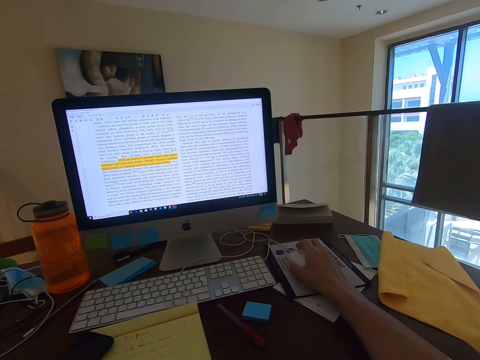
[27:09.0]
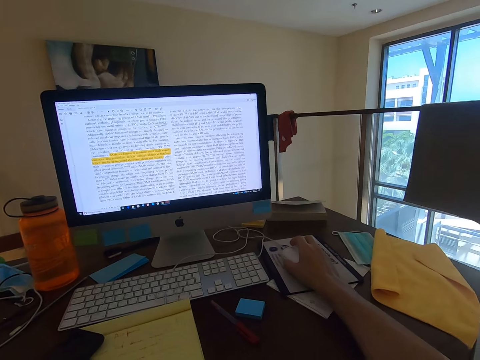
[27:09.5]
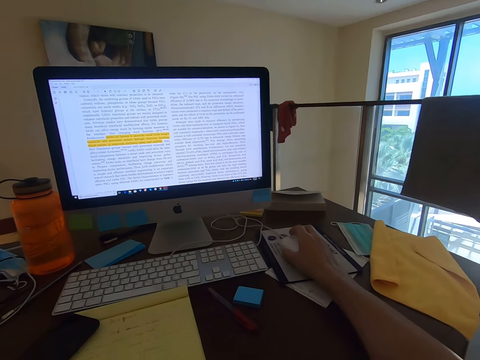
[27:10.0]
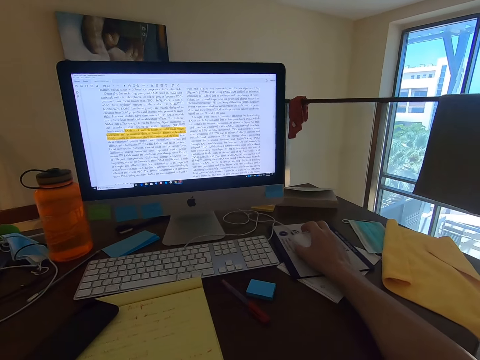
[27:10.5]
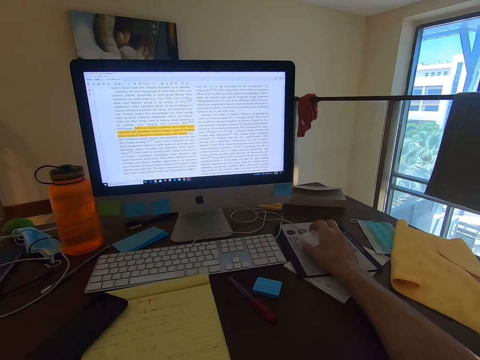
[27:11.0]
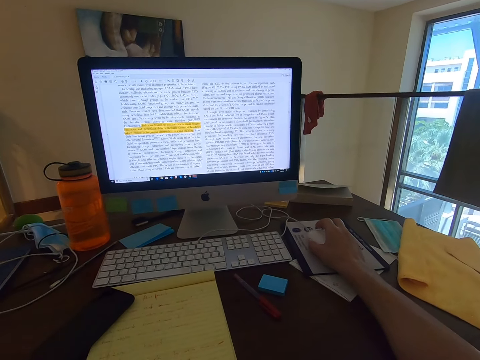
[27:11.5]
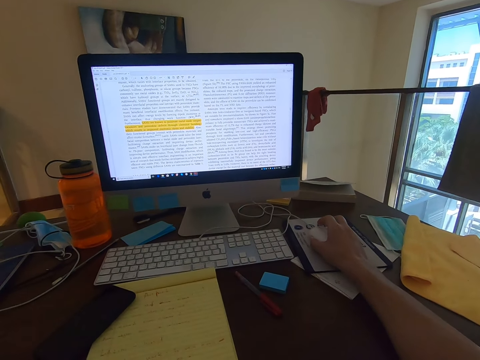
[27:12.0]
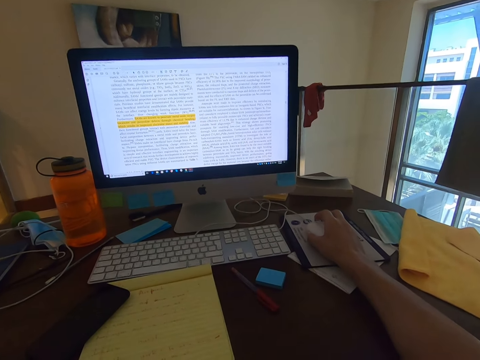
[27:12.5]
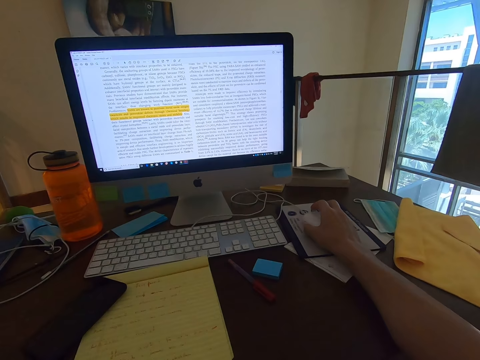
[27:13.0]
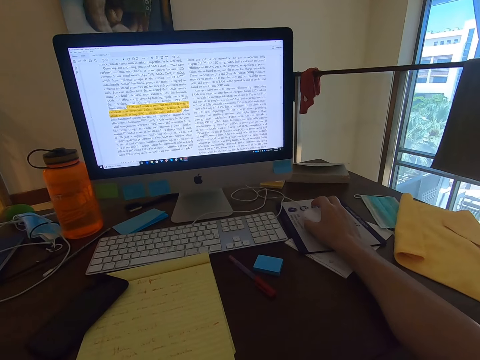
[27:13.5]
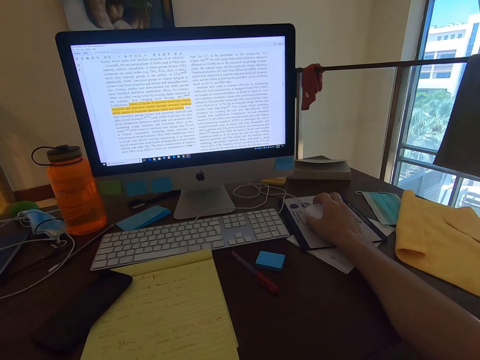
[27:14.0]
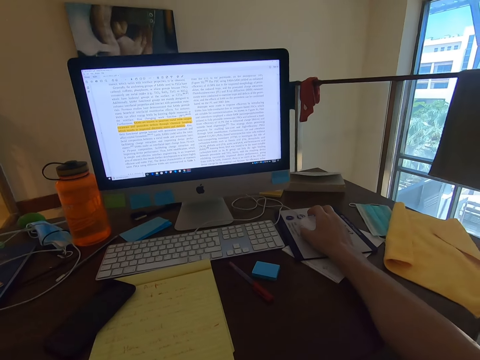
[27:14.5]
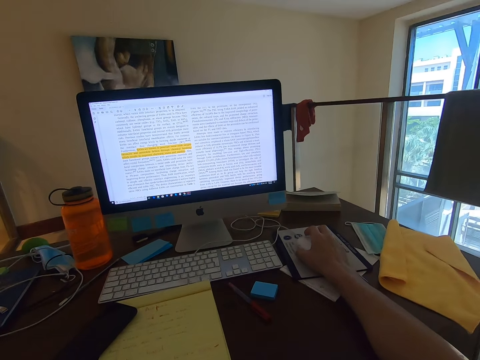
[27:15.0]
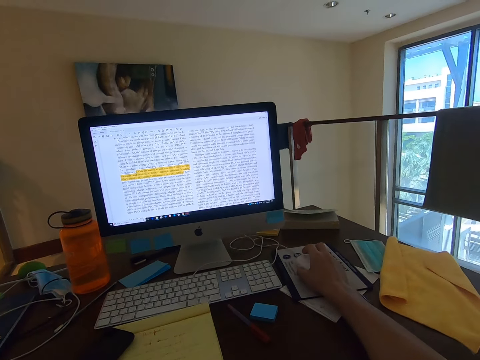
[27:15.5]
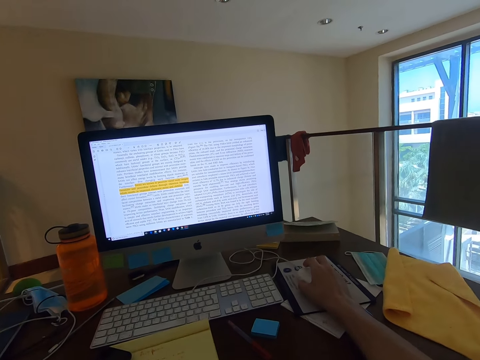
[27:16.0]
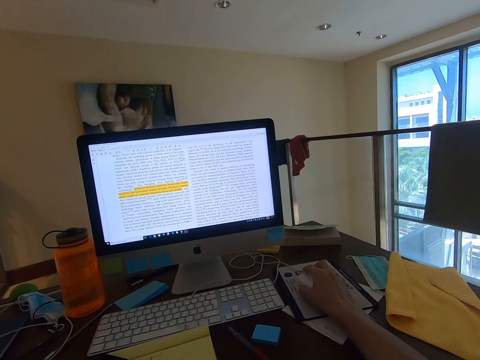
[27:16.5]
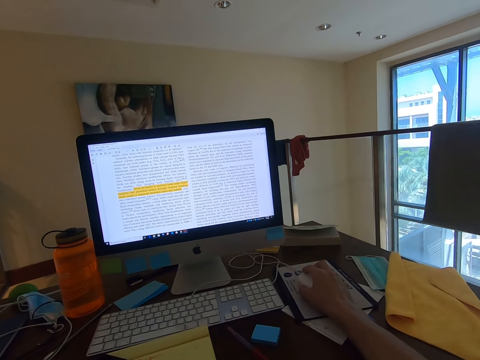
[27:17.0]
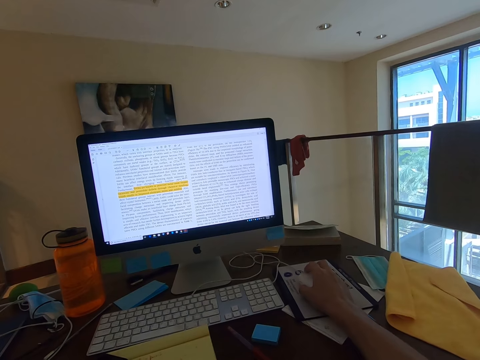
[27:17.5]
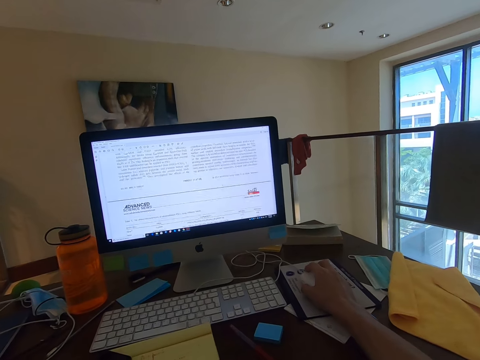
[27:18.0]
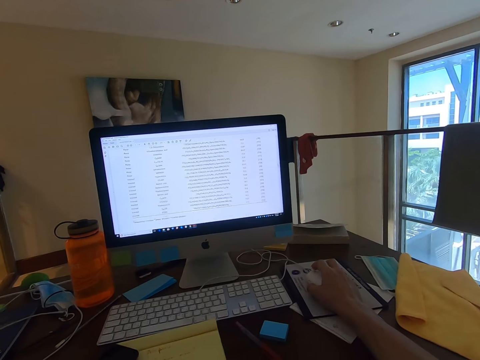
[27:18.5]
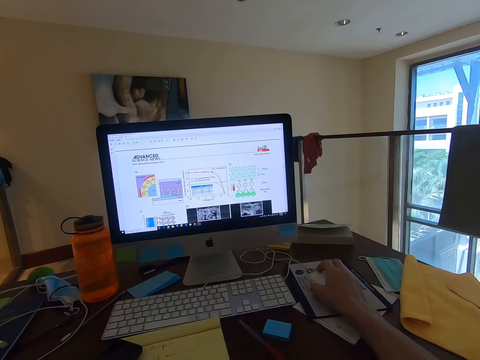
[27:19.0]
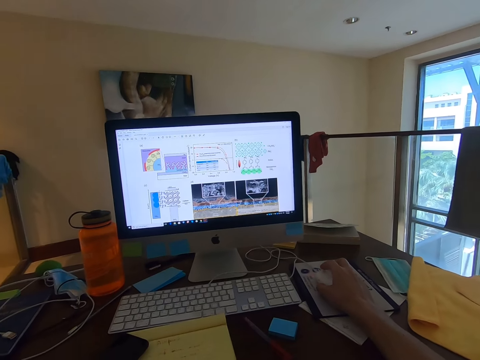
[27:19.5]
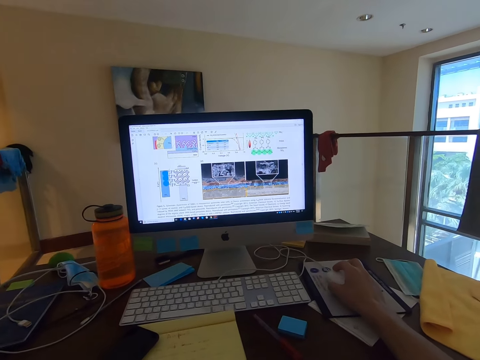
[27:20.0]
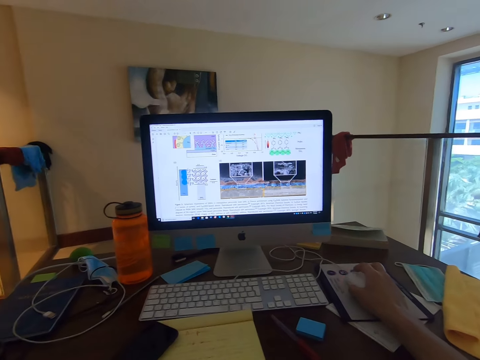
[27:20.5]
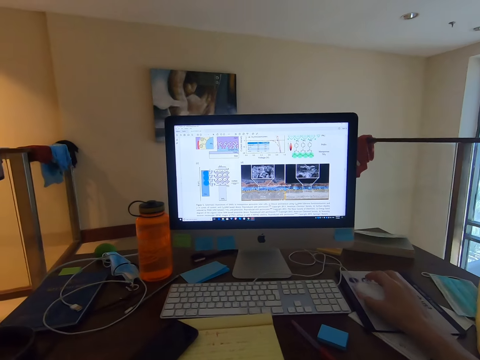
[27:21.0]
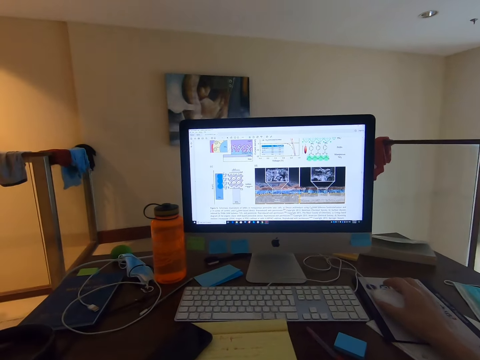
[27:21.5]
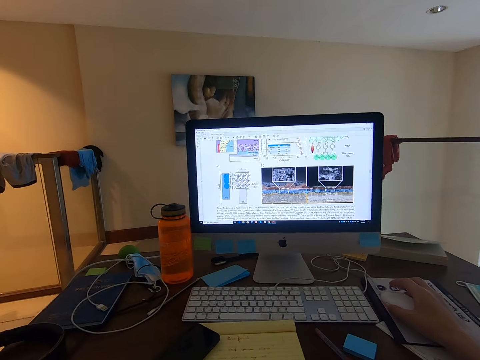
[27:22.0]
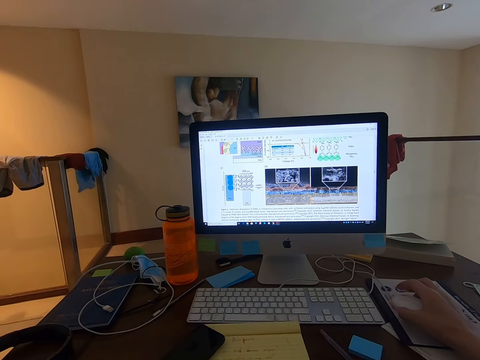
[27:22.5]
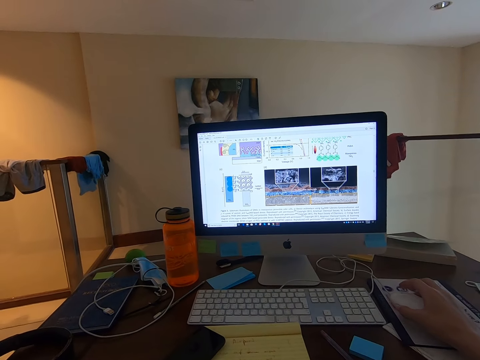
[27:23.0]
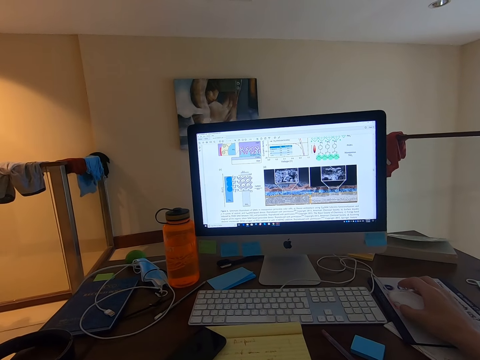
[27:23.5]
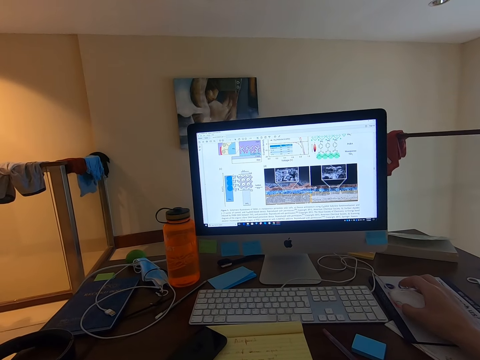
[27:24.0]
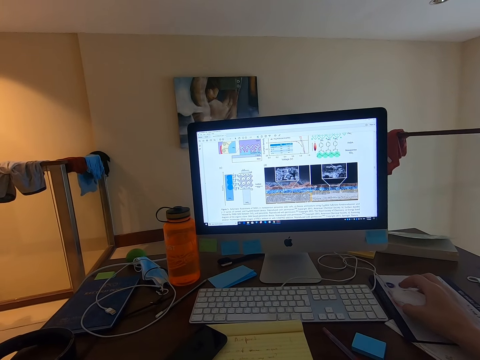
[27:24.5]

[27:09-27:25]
The camera wearer operates the computer. They stare at the monitor's screen.

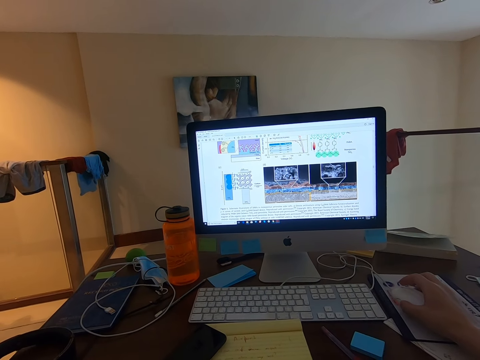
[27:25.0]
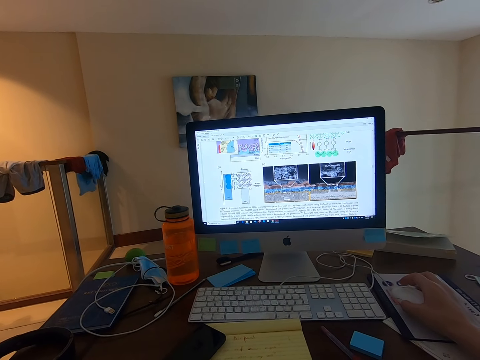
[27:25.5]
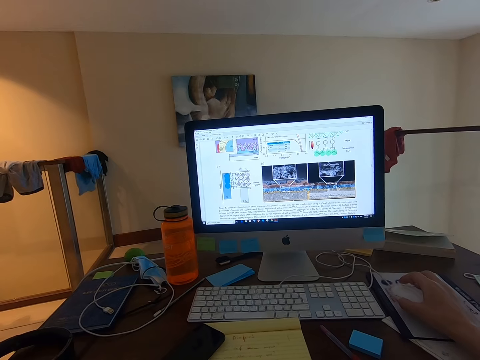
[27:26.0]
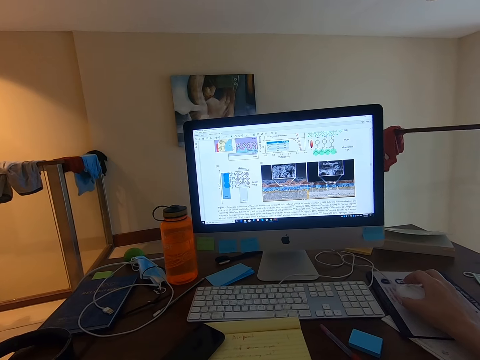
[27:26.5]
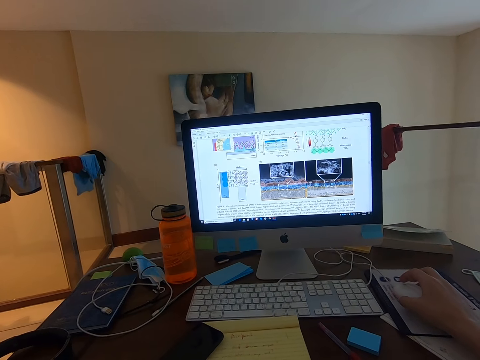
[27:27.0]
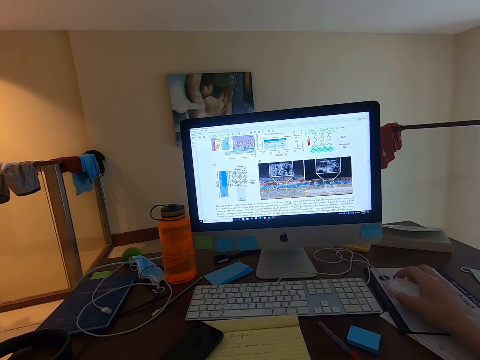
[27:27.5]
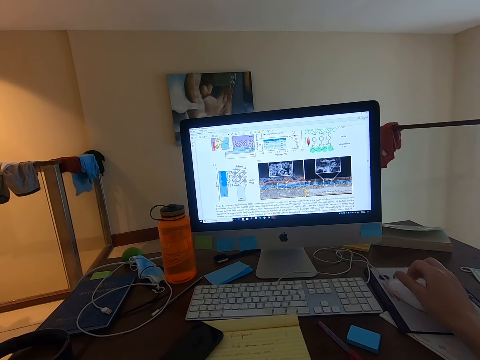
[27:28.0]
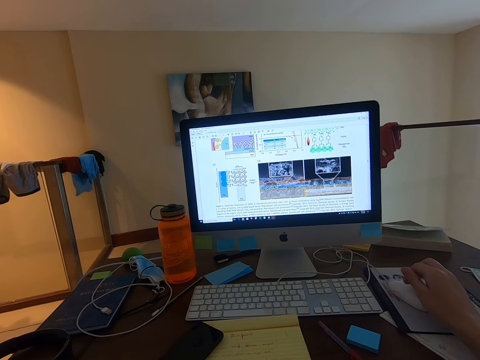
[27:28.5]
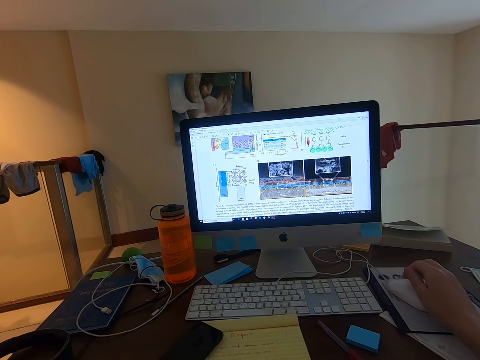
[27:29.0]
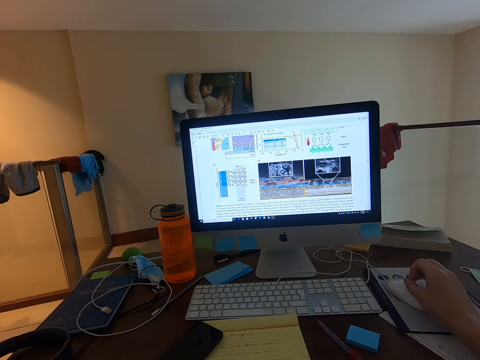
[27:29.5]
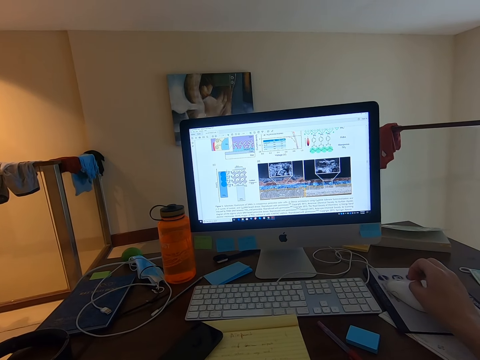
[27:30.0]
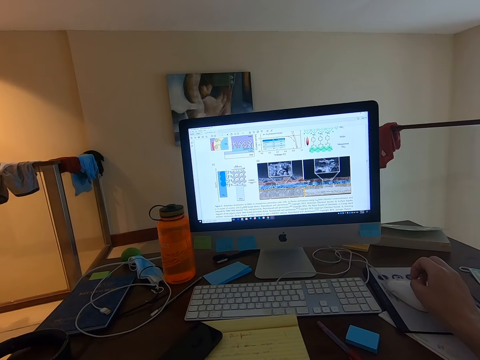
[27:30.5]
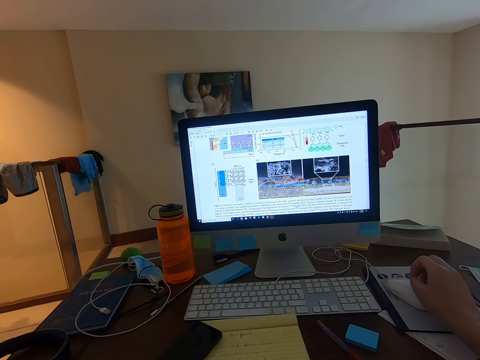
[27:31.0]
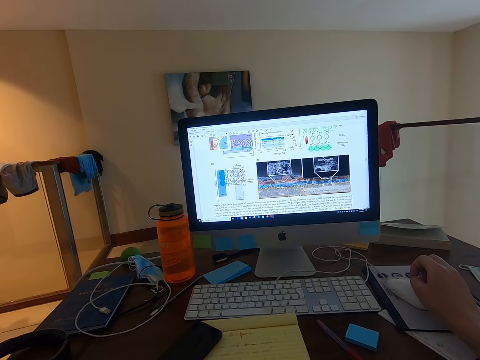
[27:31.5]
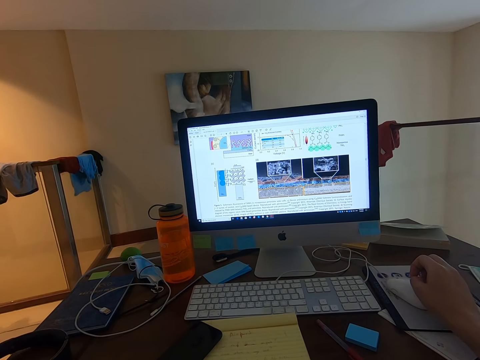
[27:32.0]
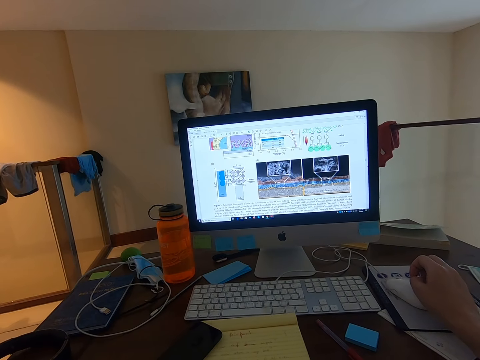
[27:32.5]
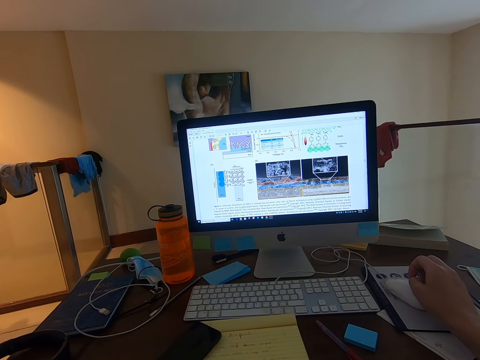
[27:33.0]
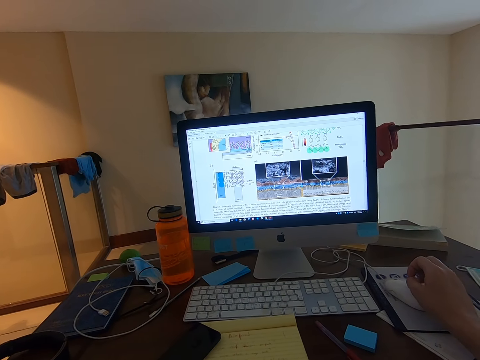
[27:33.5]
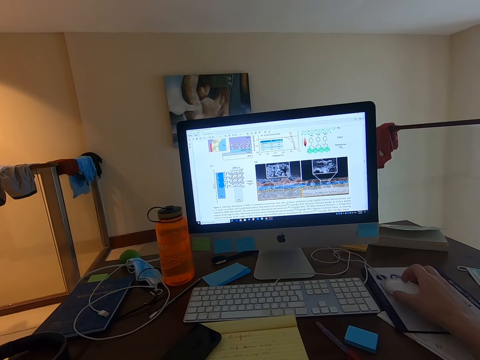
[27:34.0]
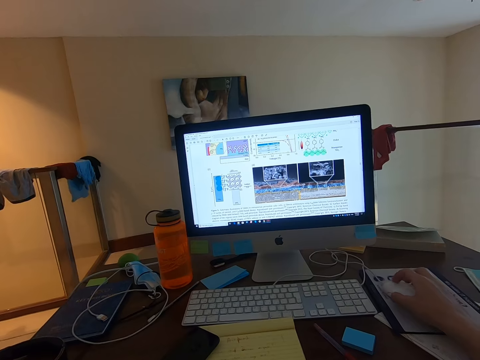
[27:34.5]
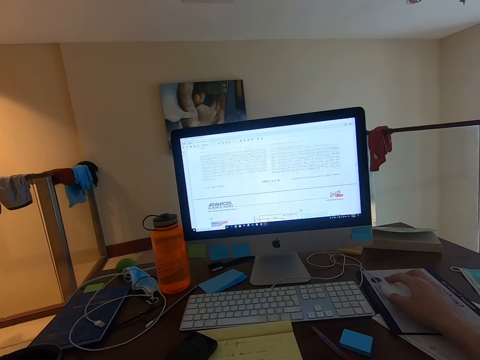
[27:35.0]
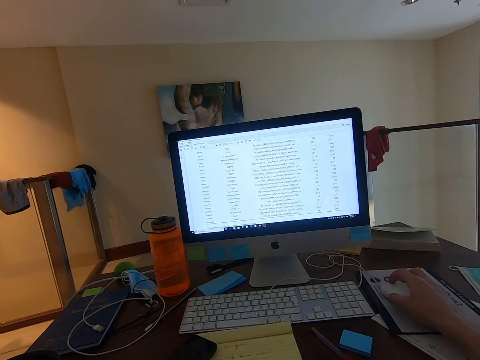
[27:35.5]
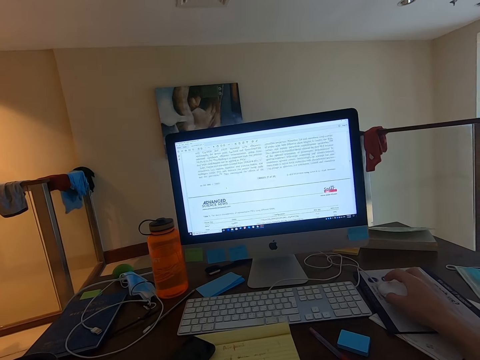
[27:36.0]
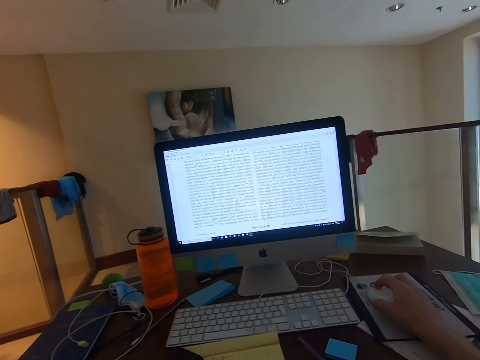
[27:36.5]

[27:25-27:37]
The camera wearer lets go of the mouse. They stare at the monitor's screen. They hold the mouse and operate the computer.
